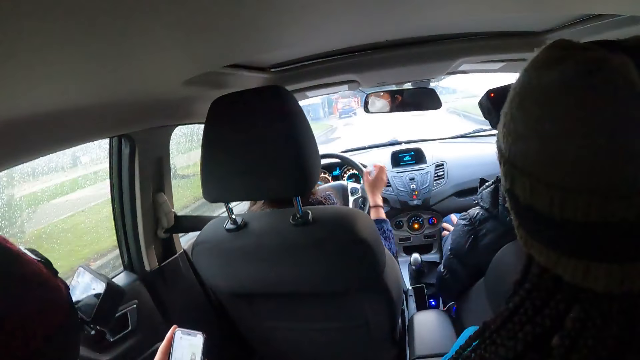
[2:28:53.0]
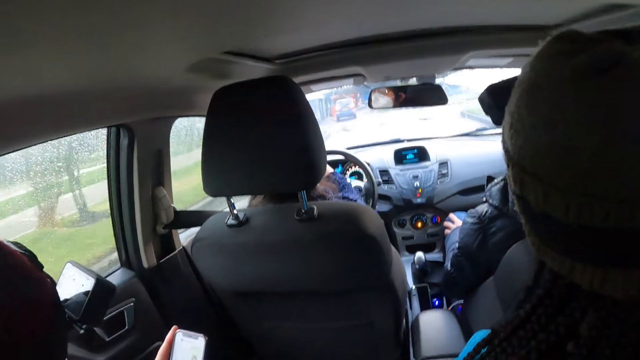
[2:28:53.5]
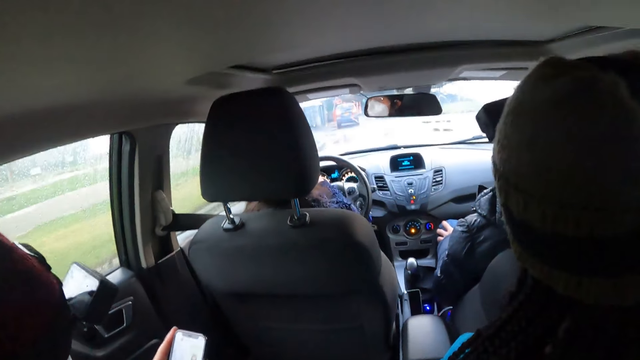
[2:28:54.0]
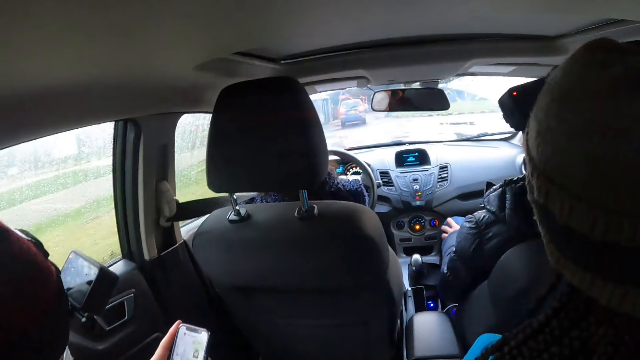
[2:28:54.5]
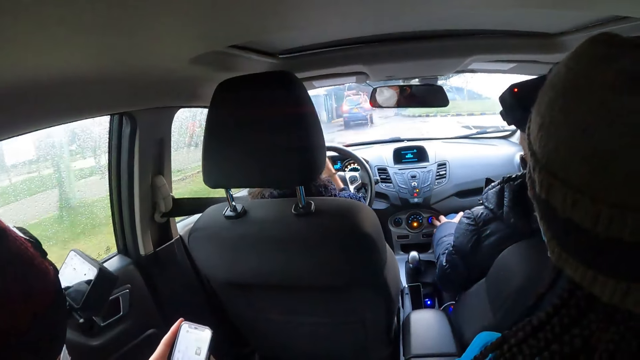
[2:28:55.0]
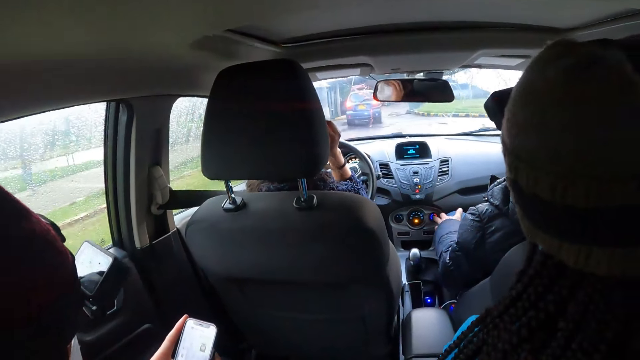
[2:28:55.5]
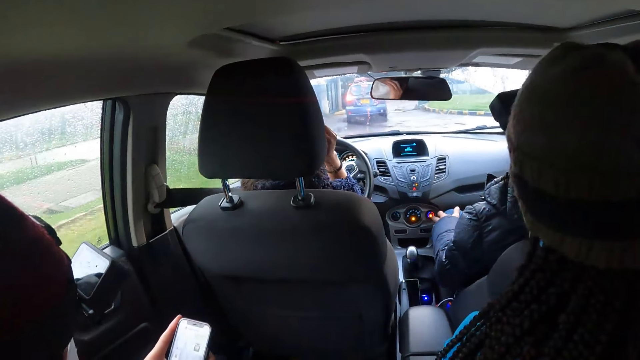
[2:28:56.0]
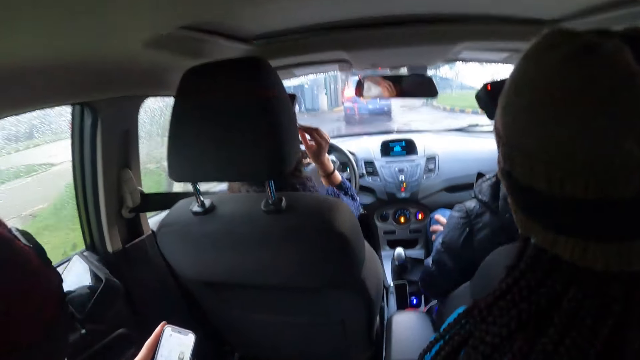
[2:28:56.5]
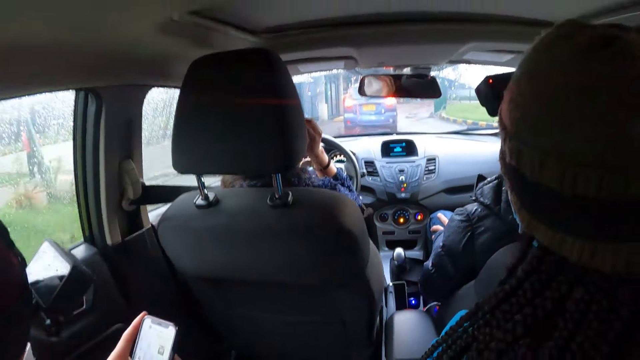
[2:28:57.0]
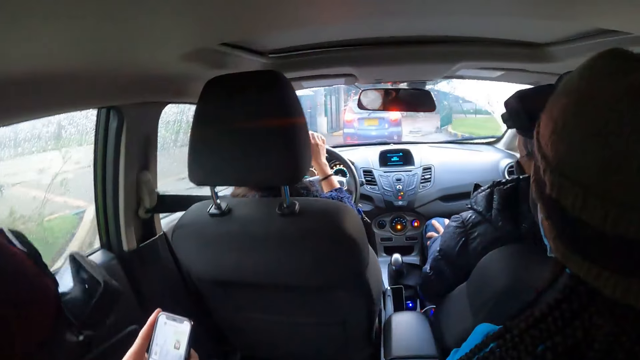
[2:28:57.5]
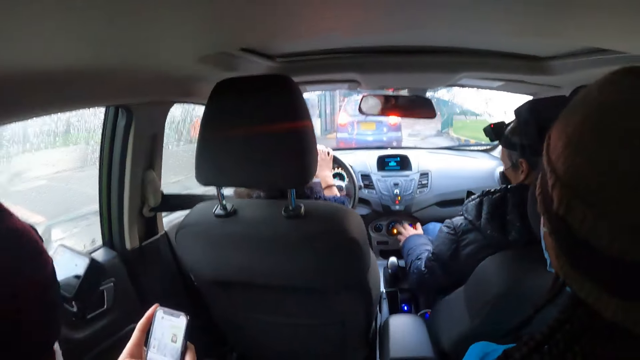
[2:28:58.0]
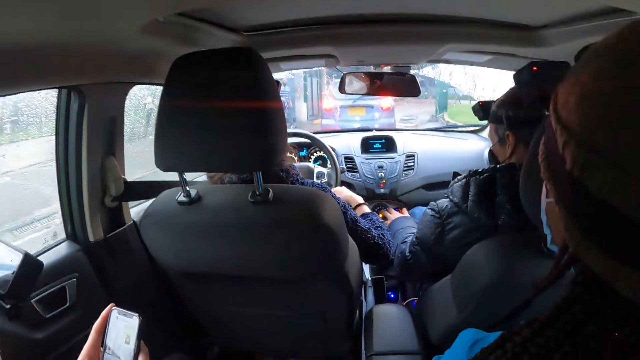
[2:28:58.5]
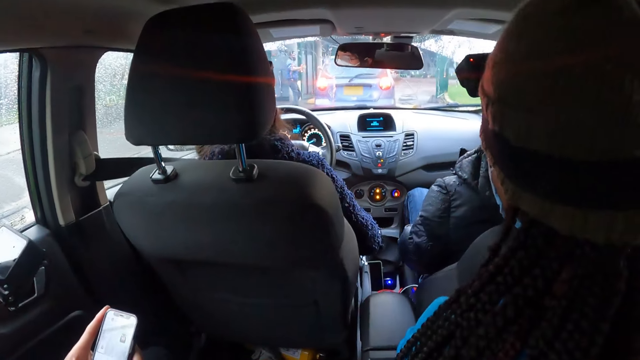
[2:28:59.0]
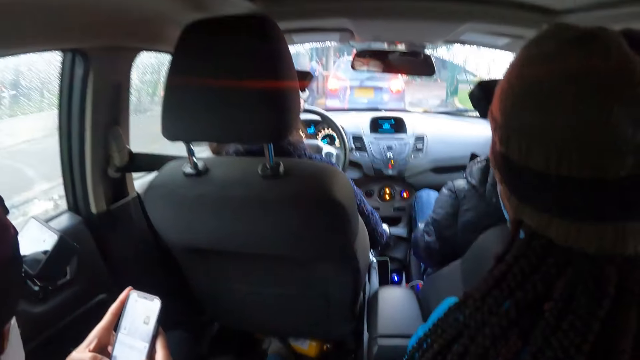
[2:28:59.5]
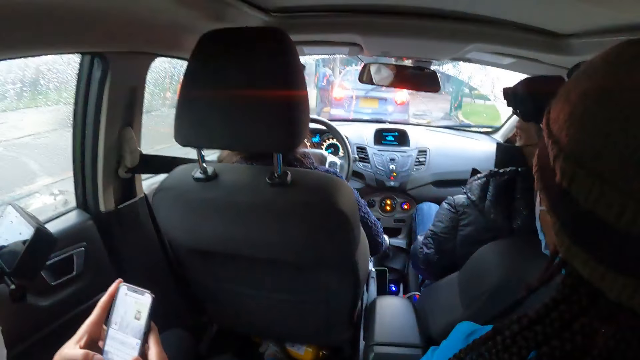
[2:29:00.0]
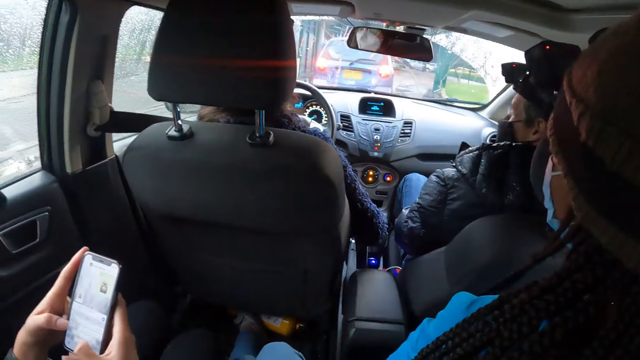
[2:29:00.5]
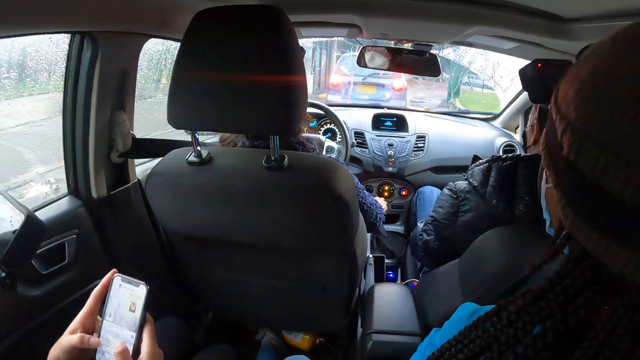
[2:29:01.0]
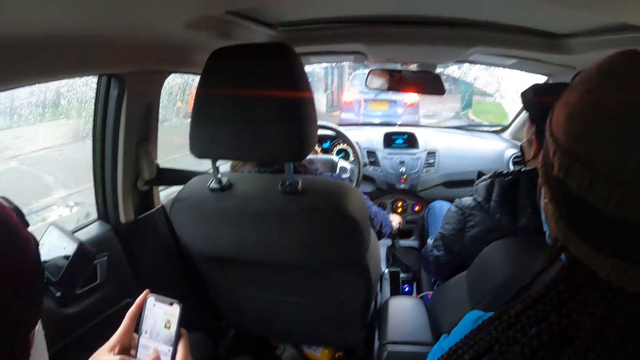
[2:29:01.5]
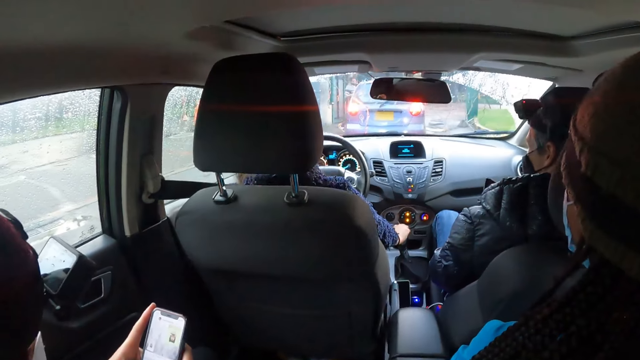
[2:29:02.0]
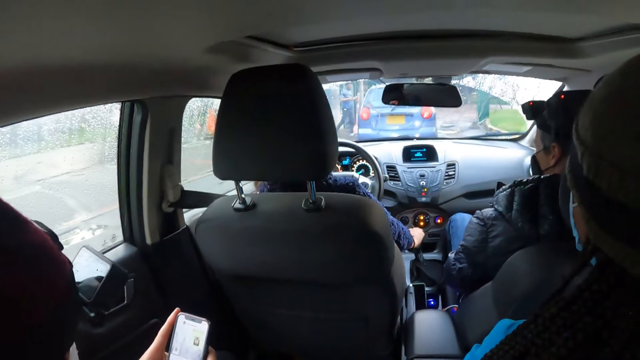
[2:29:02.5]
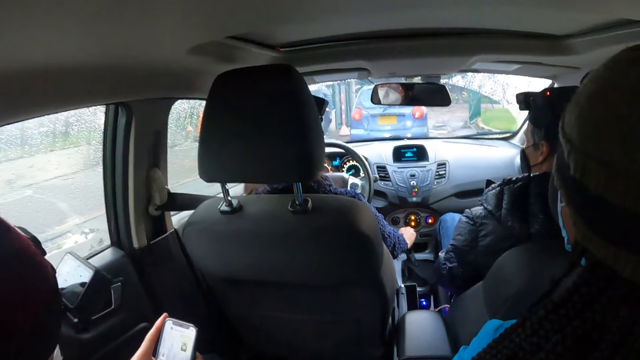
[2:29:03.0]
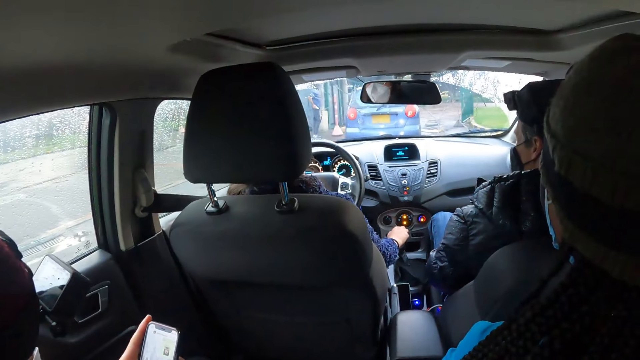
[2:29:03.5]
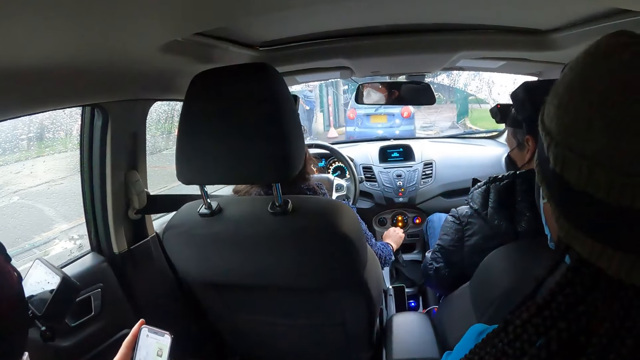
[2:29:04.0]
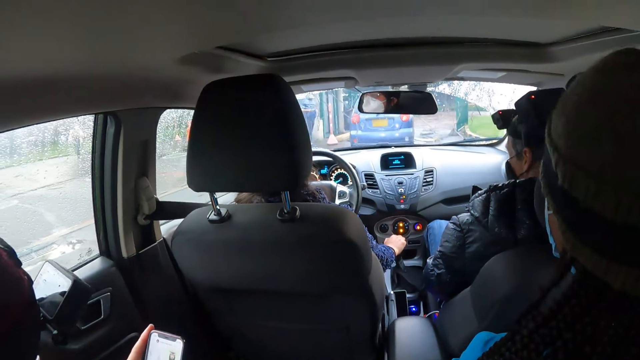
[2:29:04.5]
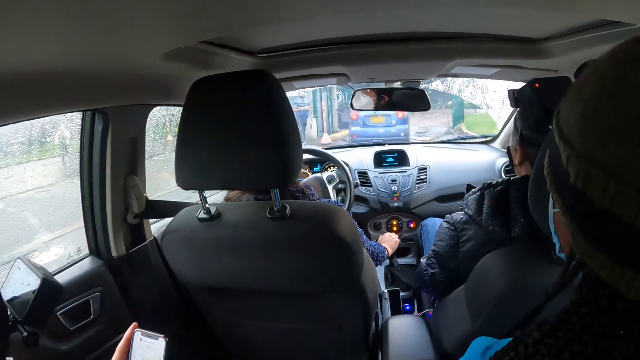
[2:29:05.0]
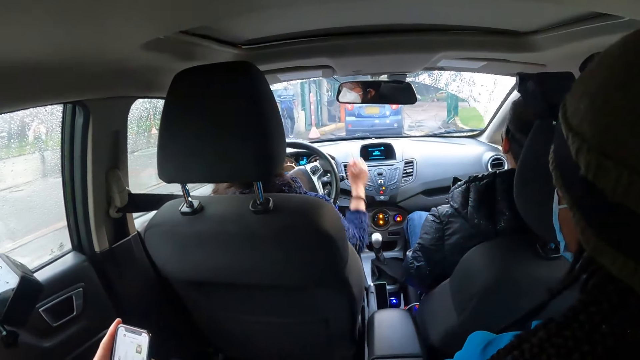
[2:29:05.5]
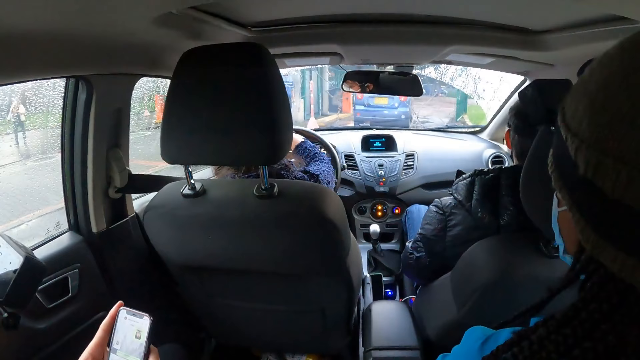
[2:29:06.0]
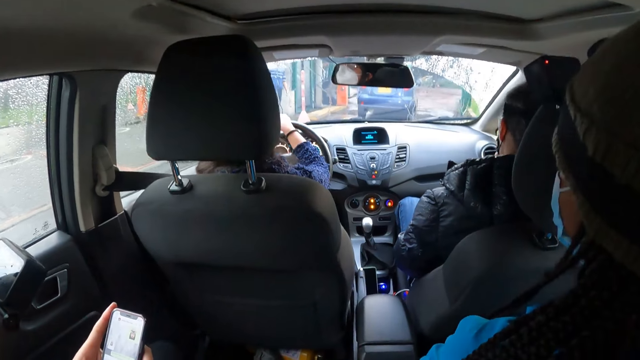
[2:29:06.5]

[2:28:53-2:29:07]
The woman drives the car on the road with the steering in both hands. The woman adjusts her head cam with her right hand. The woman picks up a gate pass from the car with her right hand.

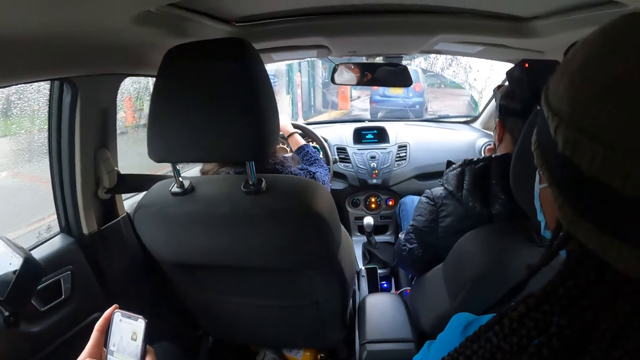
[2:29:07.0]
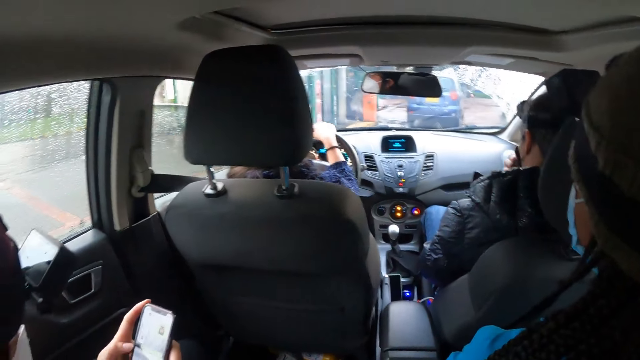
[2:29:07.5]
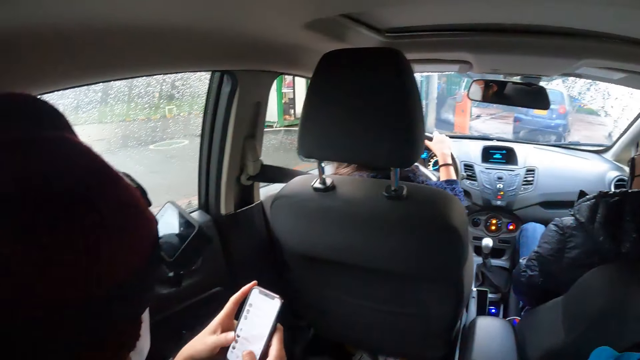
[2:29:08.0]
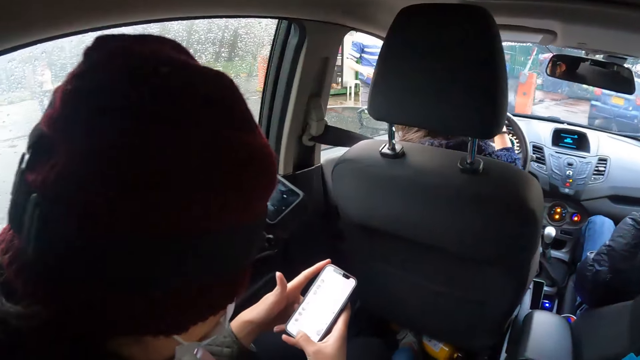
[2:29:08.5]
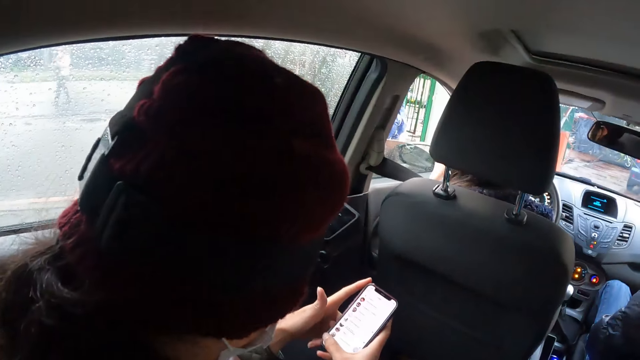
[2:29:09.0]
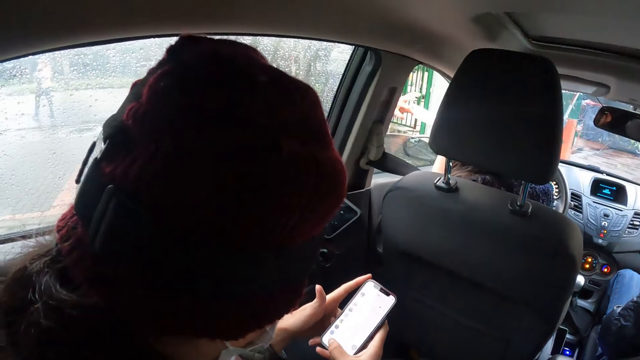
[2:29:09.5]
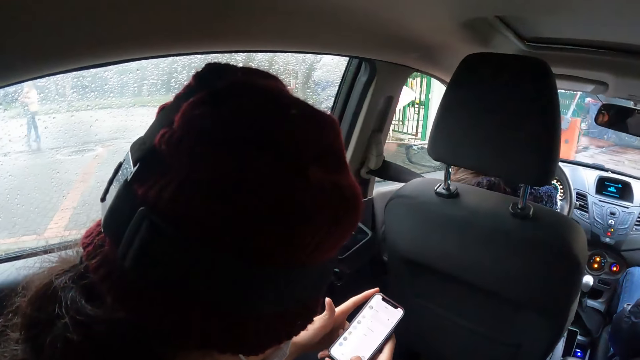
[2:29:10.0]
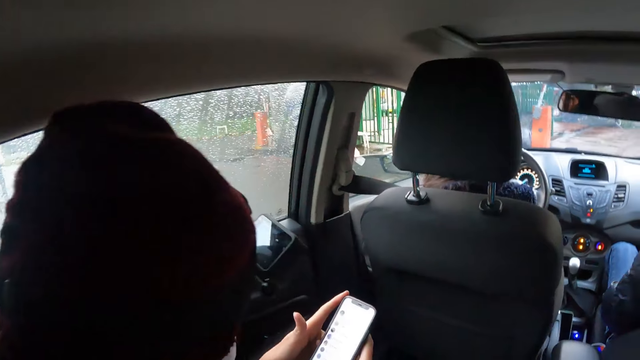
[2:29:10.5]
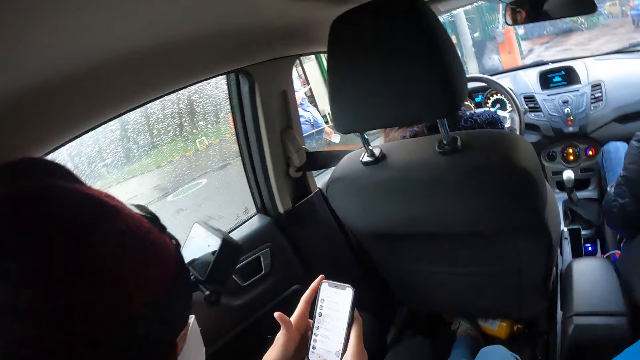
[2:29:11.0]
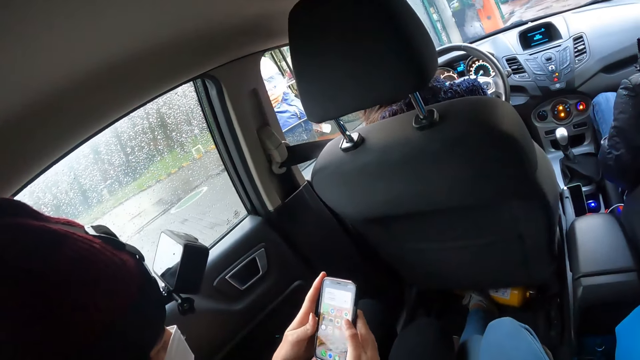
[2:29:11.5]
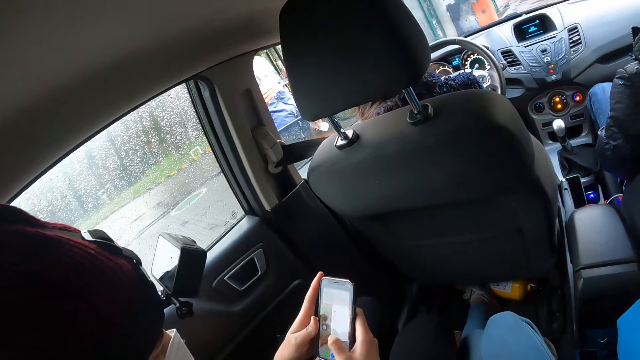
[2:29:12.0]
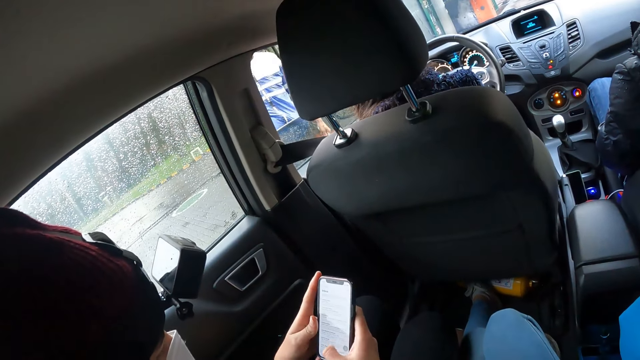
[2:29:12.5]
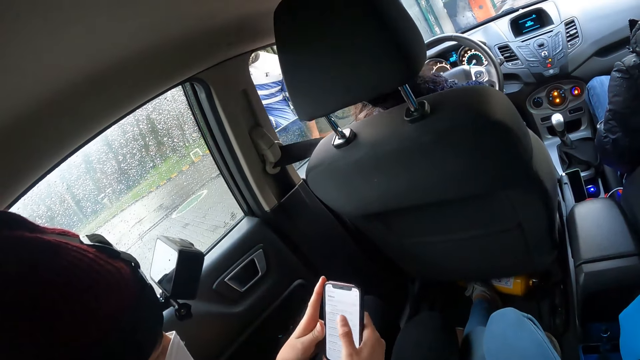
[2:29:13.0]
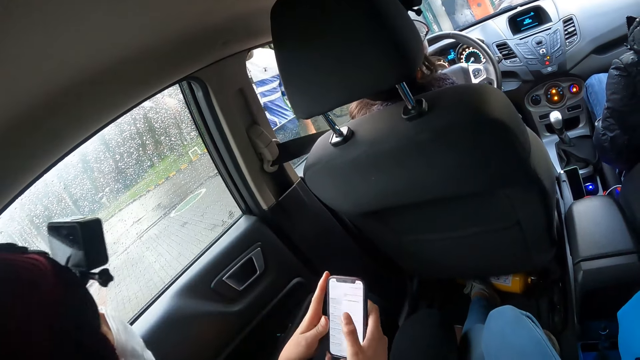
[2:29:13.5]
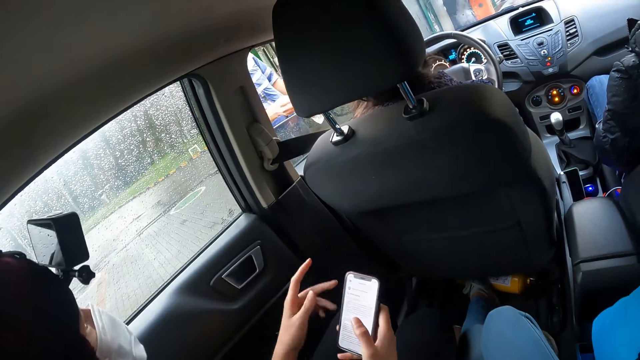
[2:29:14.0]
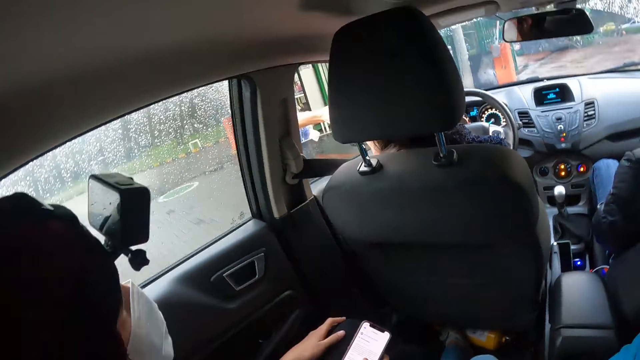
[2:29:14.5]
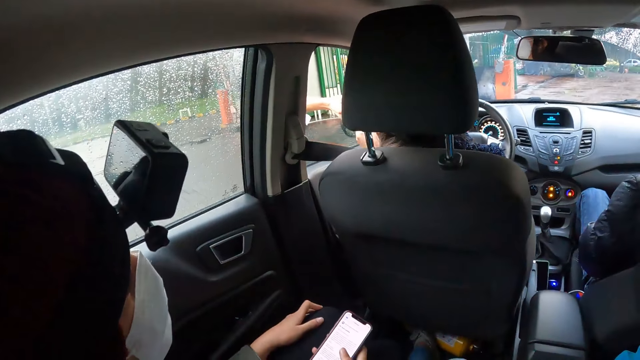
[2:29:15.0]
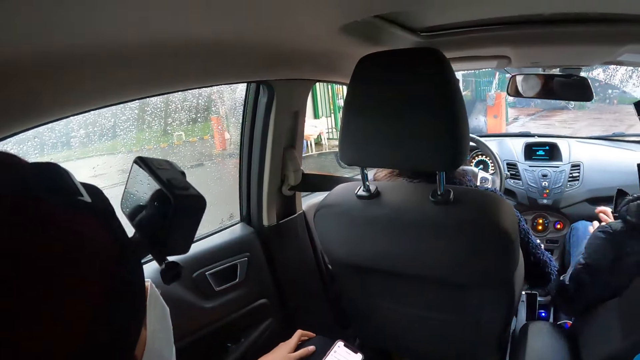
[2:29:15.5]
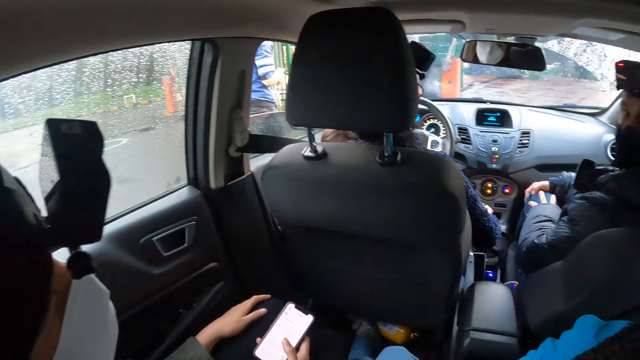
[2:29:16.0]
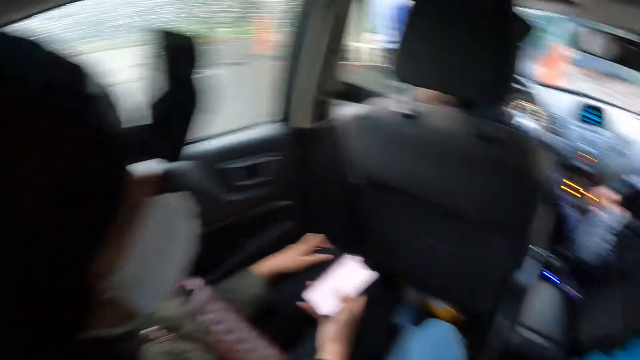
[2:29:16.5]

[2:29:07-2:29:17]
The woman passes the gate pass to a security with her right hand. The woman interacts with the security.
